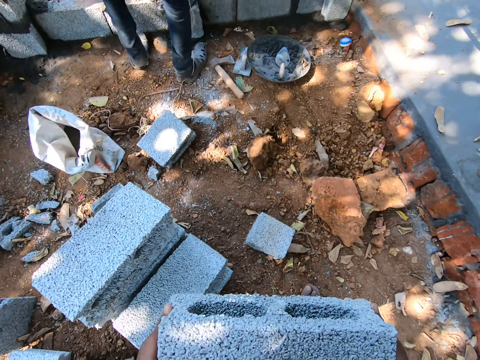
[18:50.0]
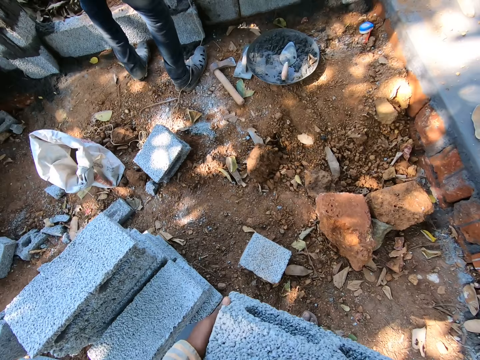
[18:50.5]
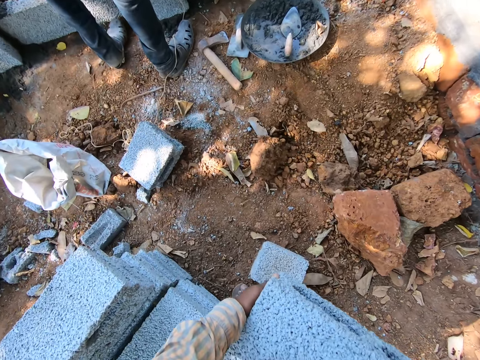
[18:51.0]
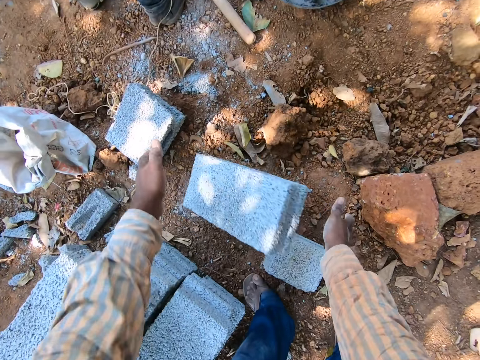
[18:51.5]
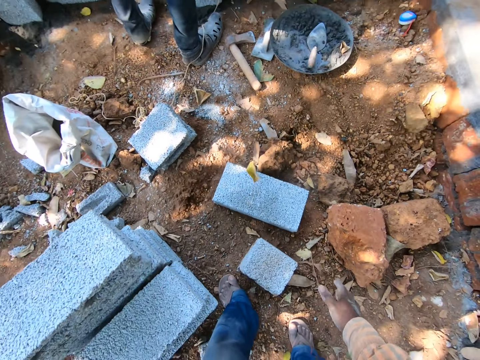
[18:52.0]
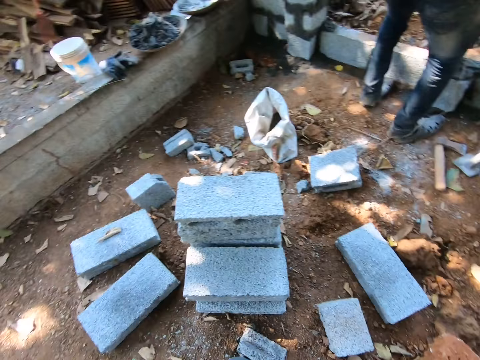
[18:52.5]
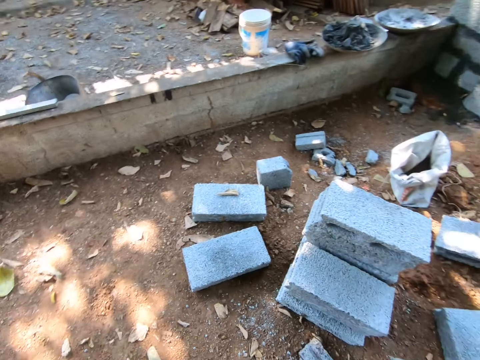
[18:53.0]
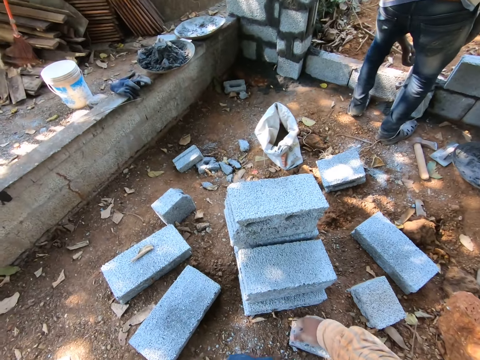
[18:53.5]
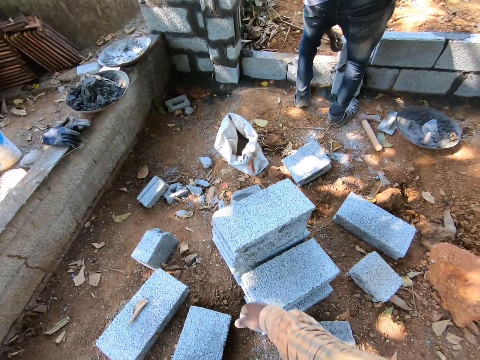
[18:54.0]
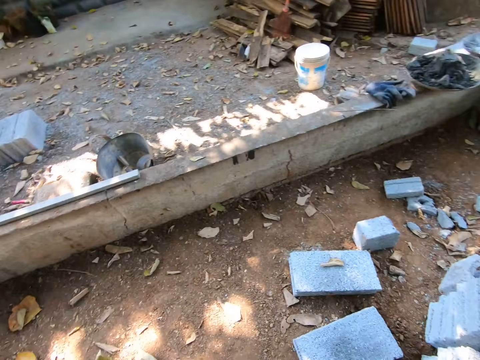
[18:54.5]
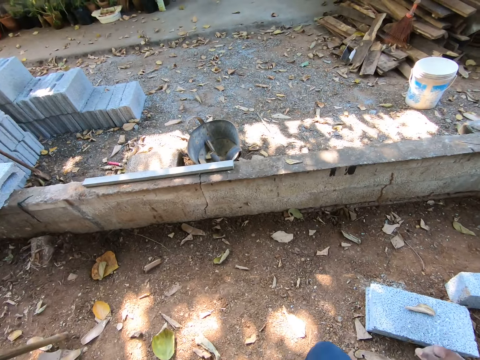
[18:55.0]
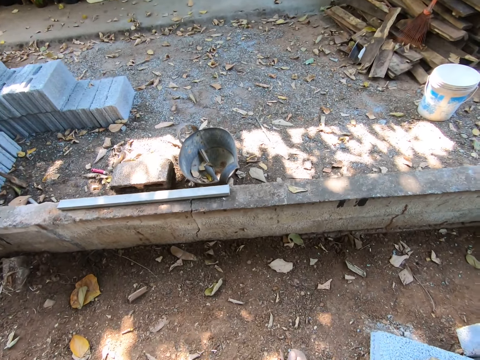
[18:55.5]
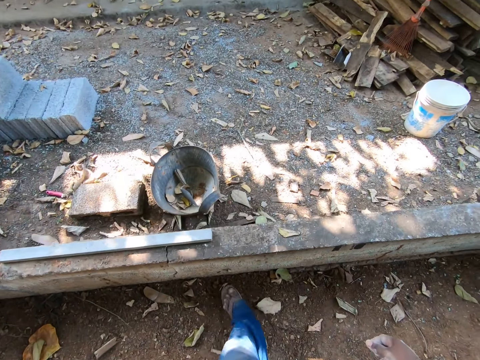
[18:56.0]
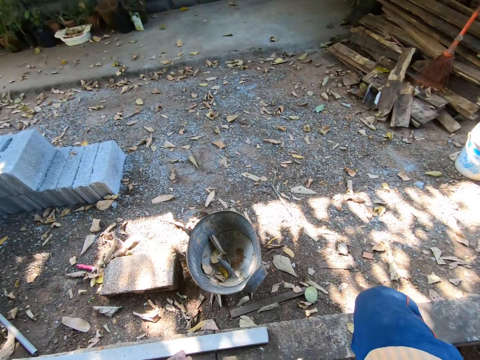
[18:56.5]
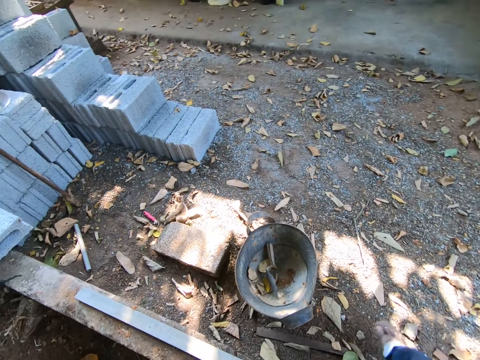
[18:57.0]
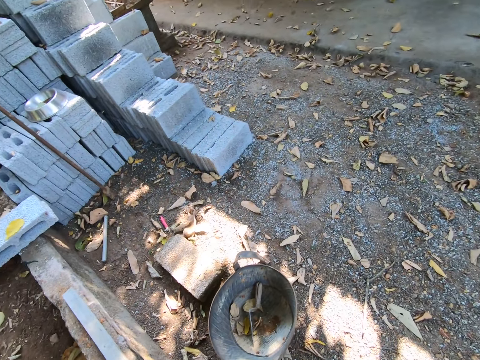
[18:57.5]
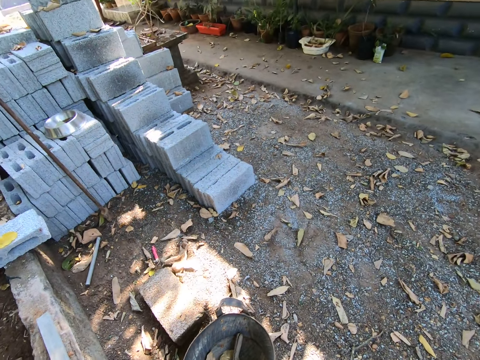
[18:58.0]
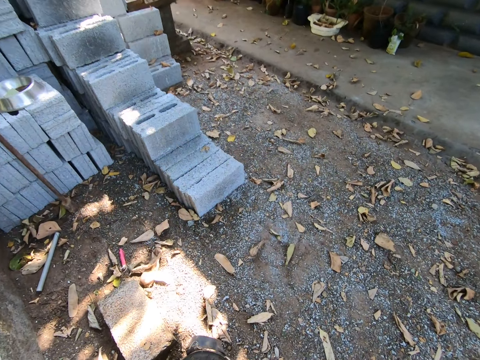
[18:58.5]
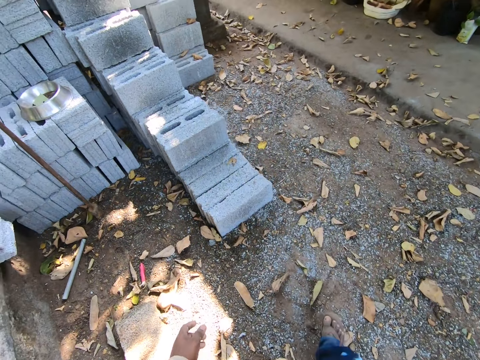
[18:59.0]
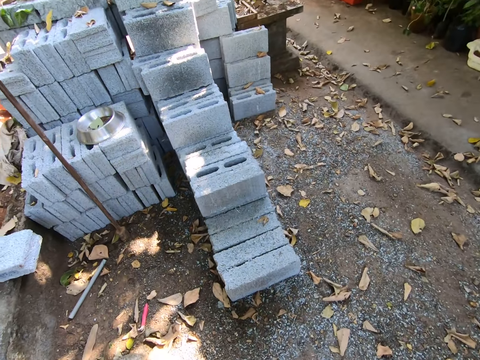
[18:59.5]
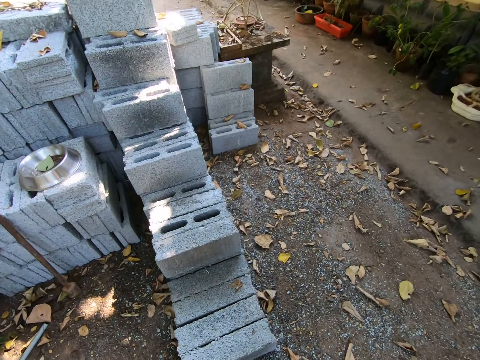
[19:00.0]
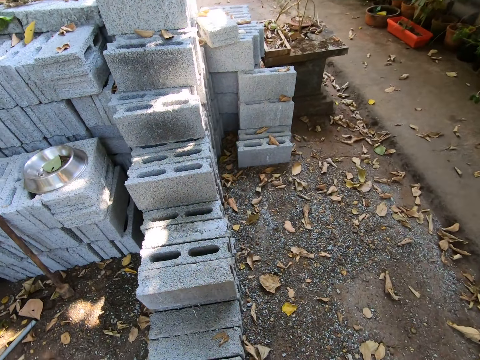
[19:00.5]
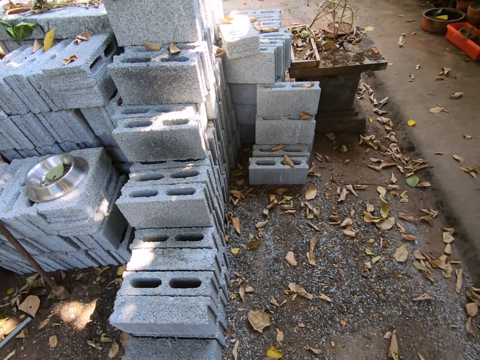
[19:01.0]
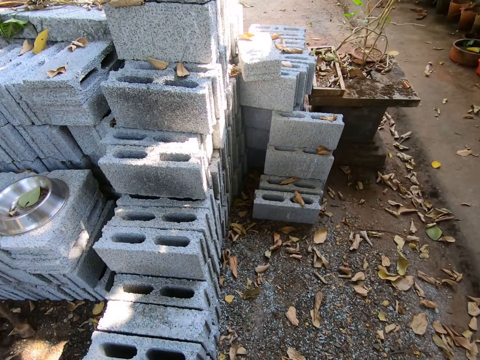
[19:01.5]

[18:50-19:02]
The camera wearer drops the block on the ground with his hands. He walks.

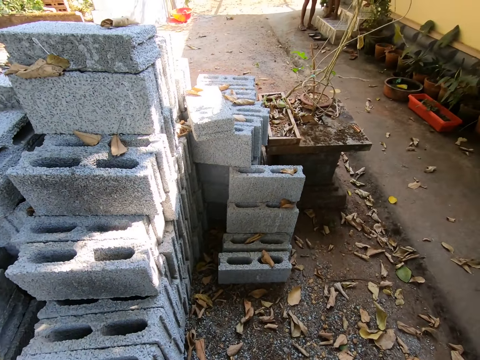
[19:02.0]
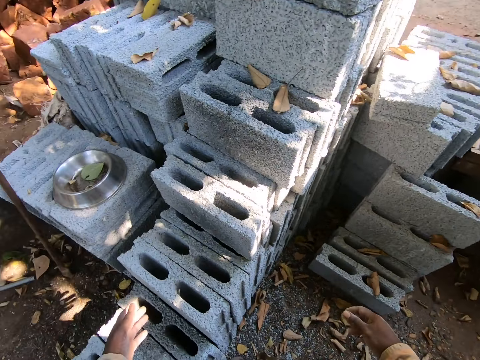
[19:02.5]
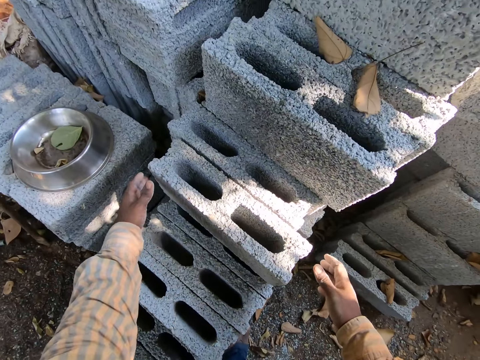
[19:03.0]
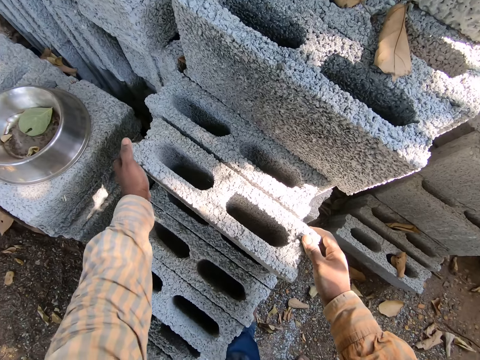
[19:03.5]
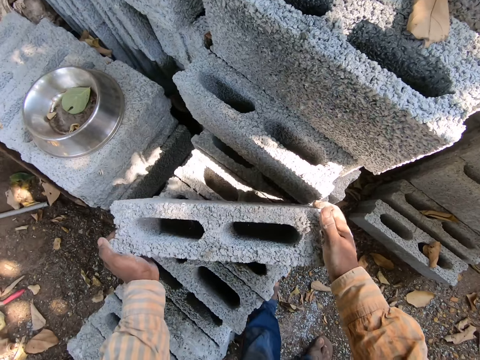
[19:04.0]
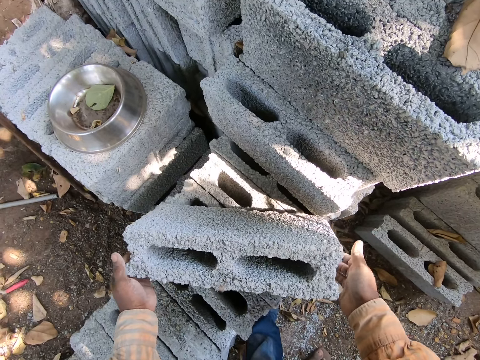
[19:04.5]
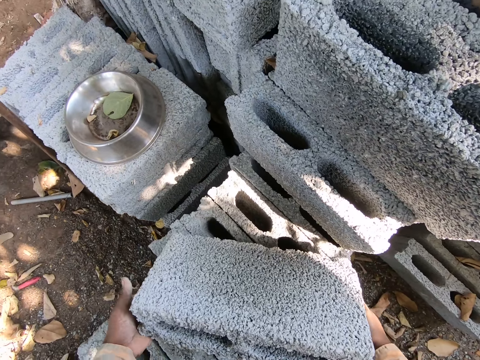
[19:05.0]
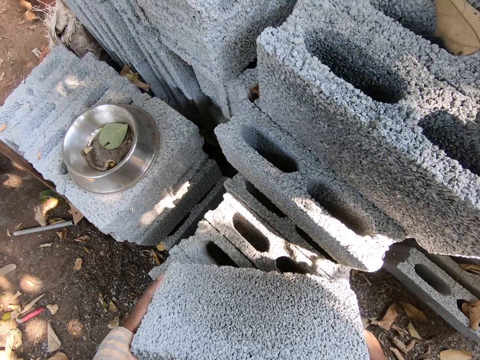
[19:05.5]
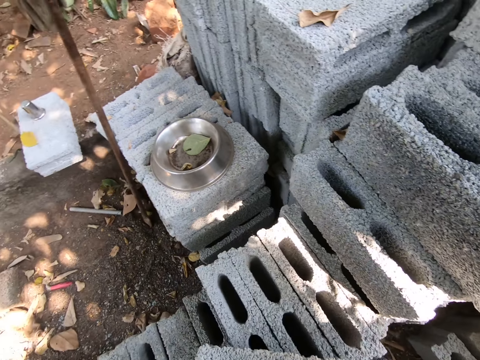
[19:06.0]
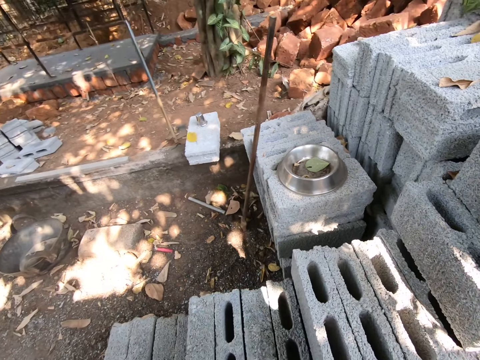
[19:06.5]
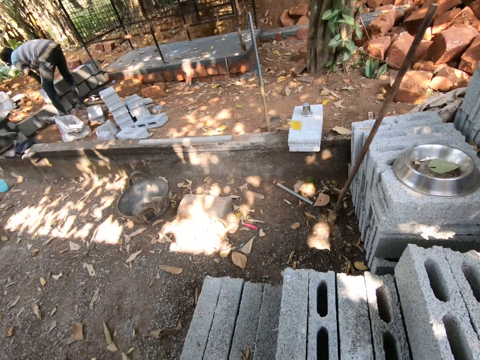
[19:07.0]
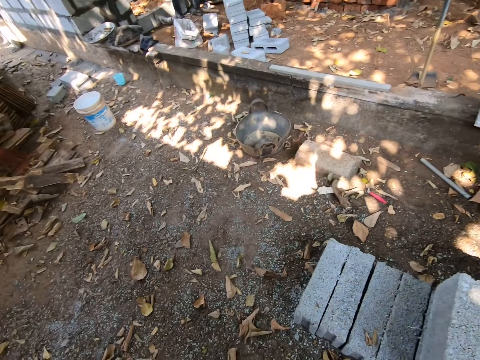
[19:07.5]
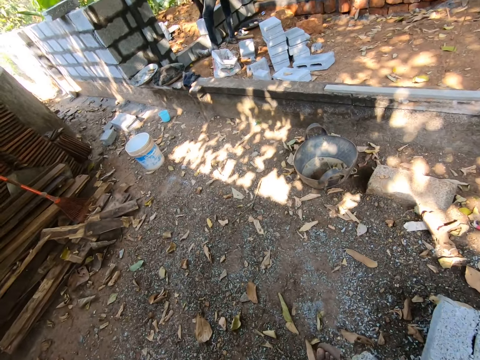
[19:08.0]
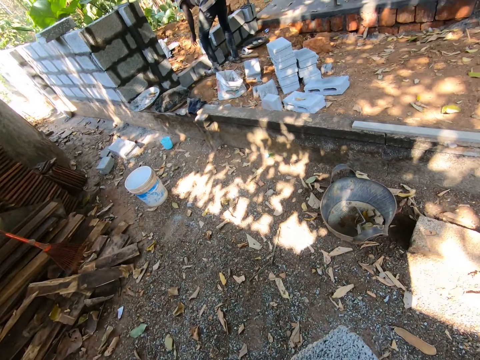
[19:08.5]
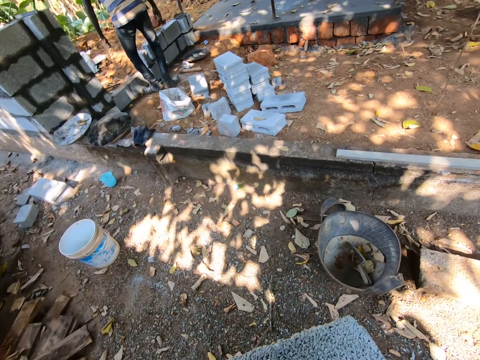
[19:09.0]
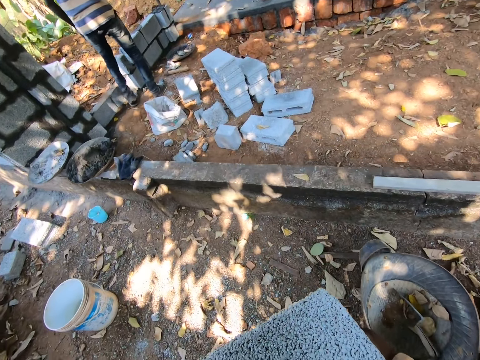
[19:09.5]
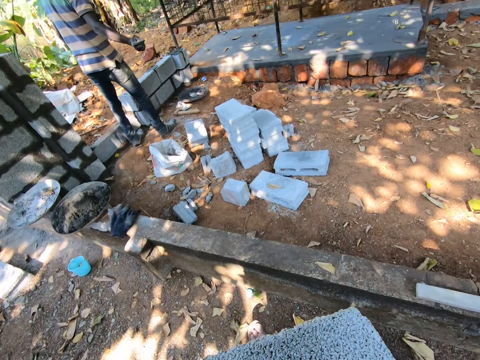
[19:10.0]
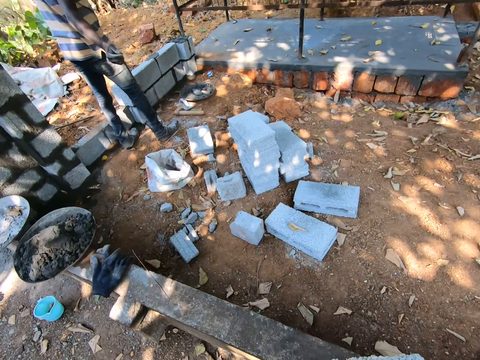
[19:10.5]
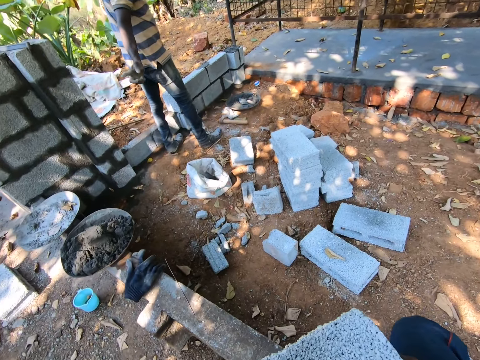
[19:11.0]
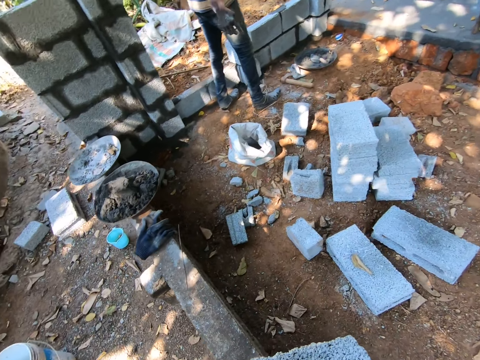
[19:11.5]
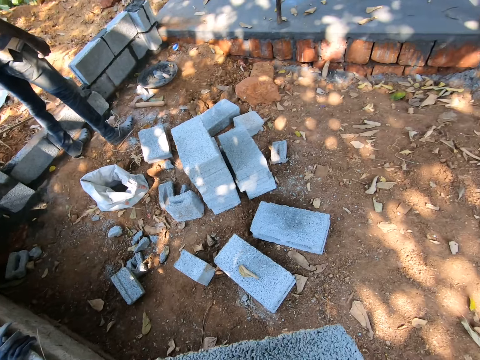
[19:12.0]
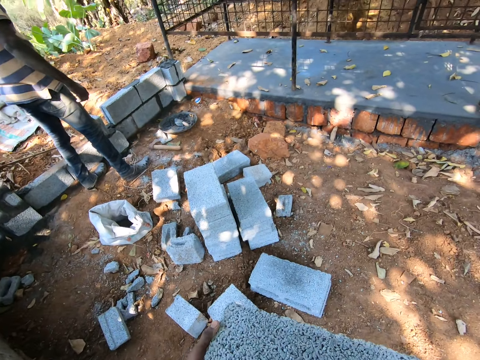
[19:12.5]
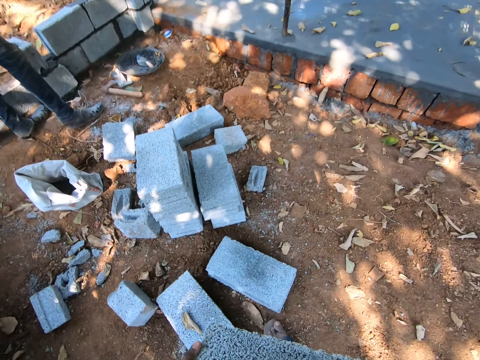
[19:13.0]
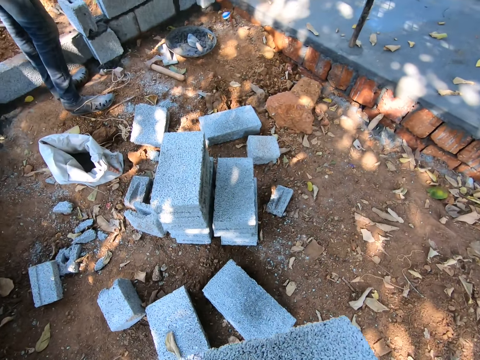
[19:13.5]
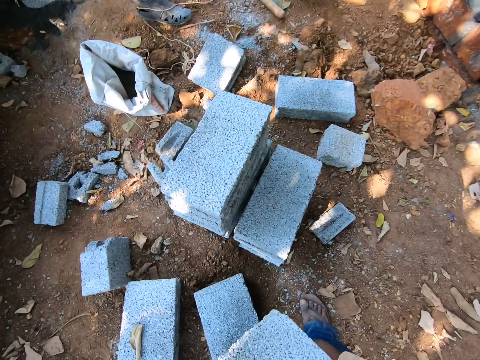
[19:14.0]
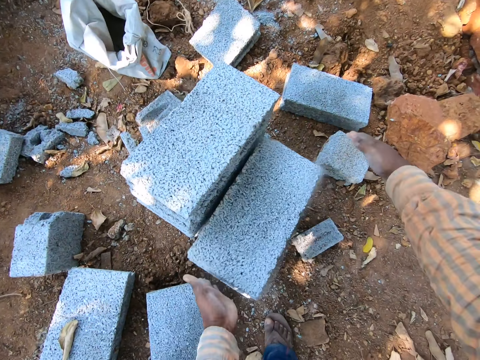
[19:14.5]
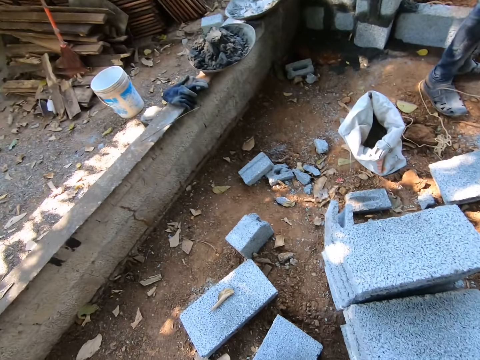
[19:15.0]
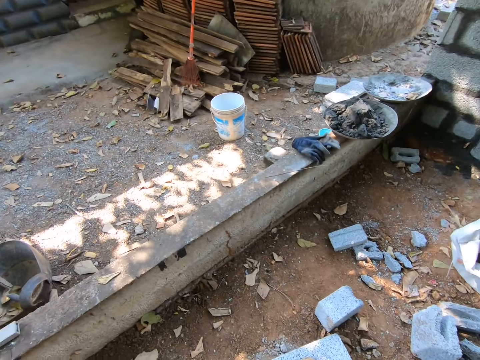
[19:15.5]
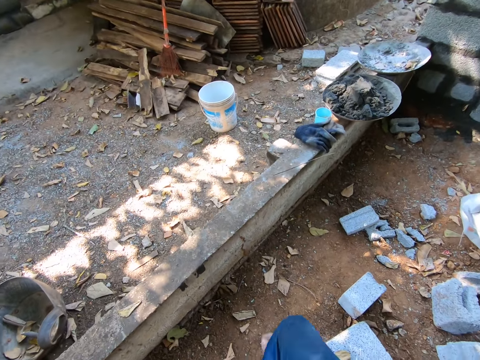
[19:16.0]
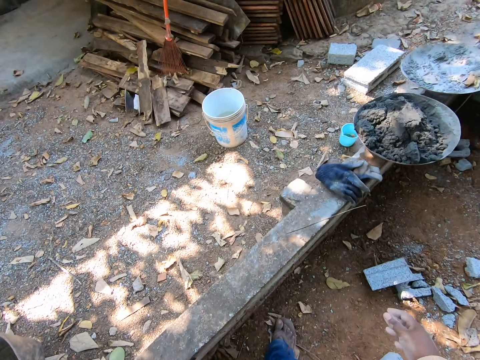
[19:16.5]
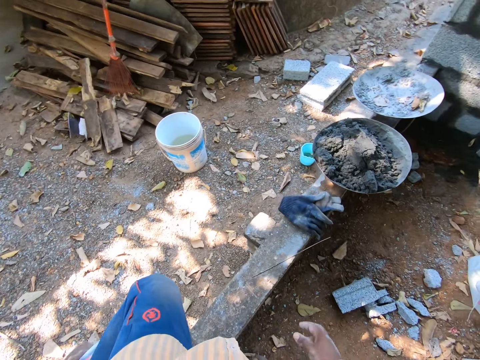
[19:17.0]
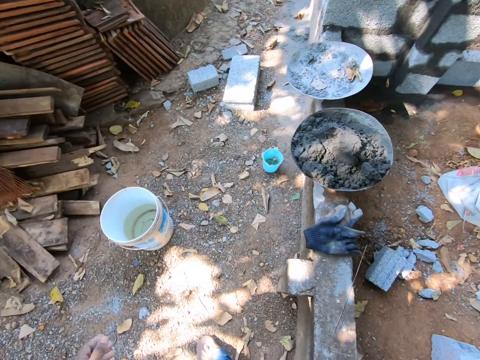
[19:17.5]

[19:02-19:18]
The camera wearer moves a block from the stack of blocks with his hands. He carries the block with his hands to another place. He converses with the man. He drops the block on the stack of blocks with his hands. He walks.
